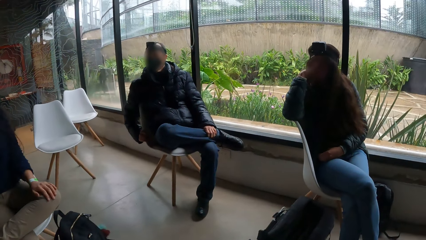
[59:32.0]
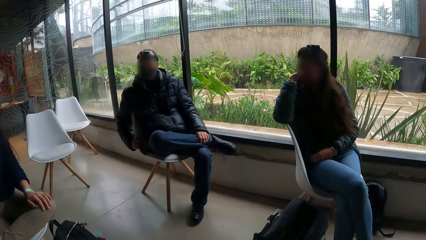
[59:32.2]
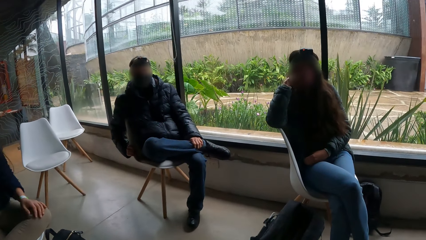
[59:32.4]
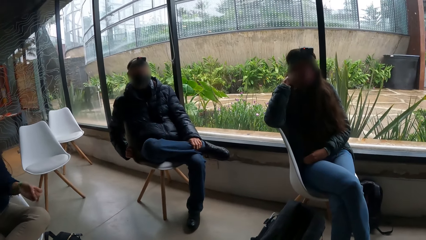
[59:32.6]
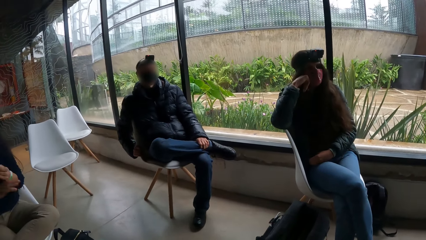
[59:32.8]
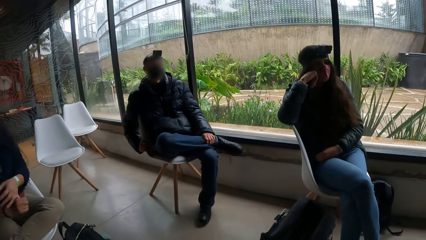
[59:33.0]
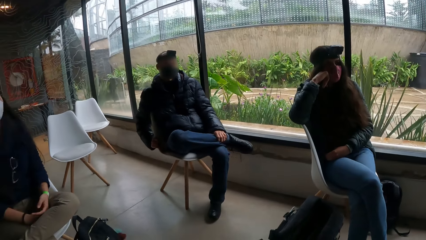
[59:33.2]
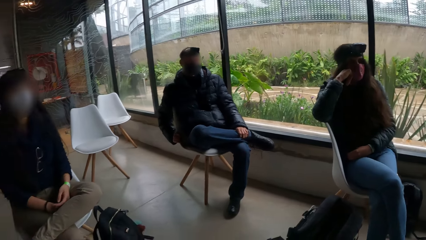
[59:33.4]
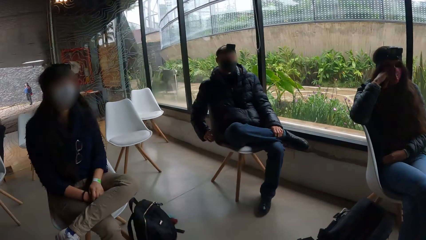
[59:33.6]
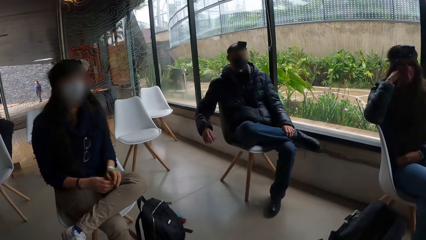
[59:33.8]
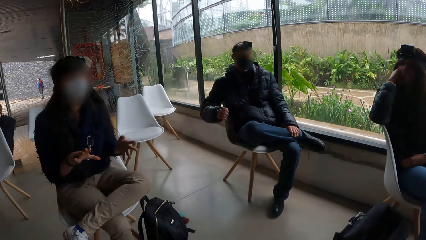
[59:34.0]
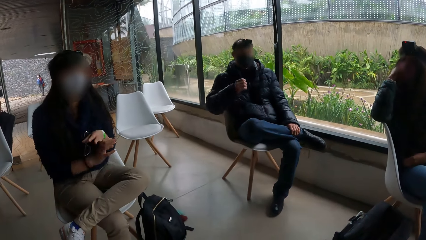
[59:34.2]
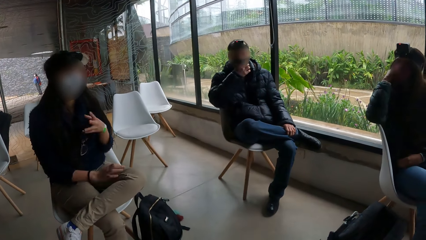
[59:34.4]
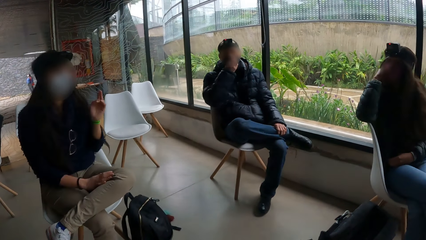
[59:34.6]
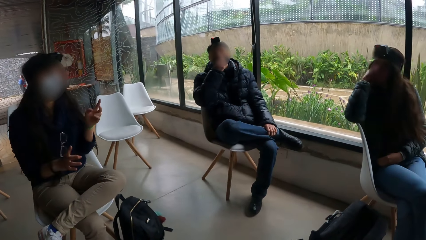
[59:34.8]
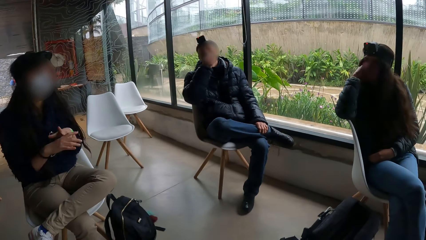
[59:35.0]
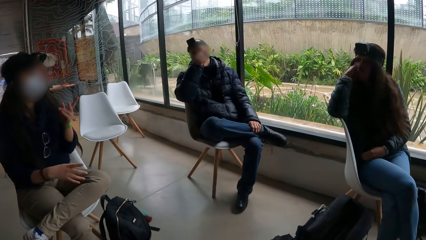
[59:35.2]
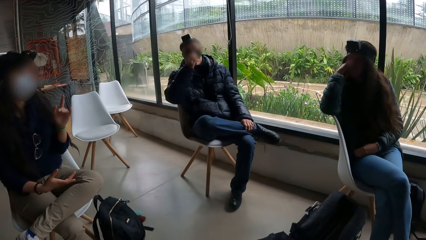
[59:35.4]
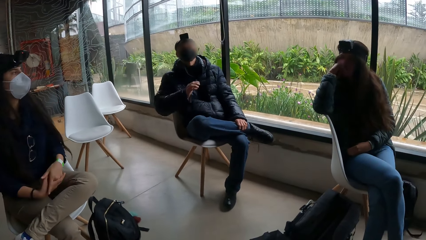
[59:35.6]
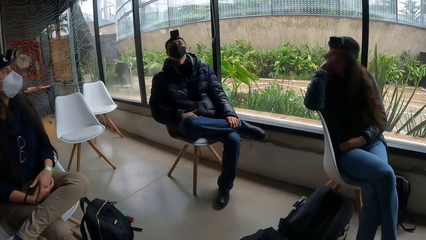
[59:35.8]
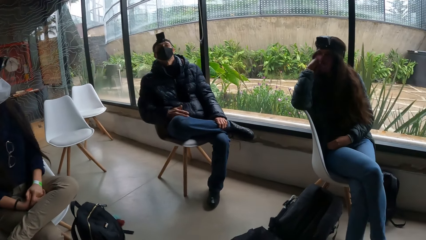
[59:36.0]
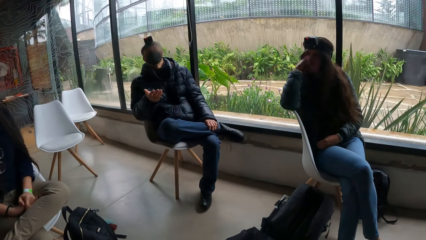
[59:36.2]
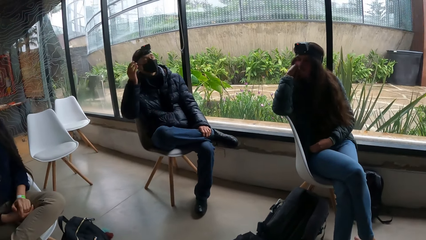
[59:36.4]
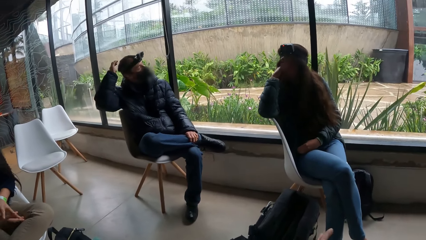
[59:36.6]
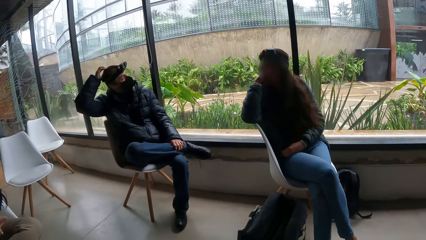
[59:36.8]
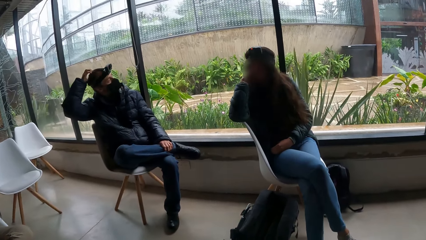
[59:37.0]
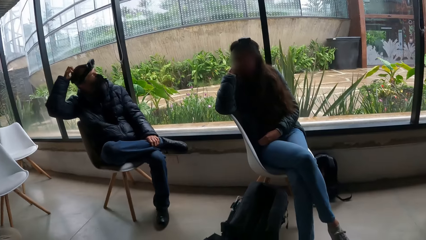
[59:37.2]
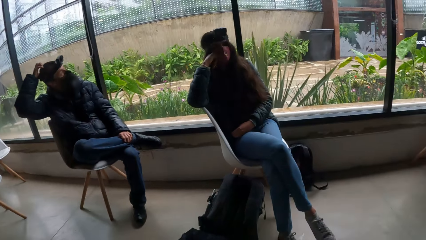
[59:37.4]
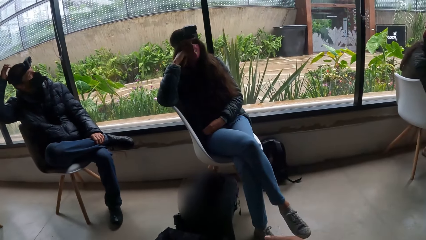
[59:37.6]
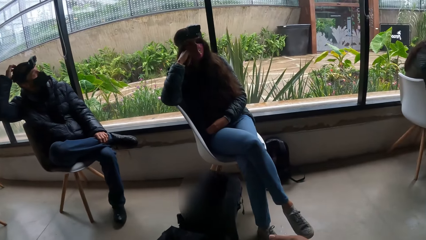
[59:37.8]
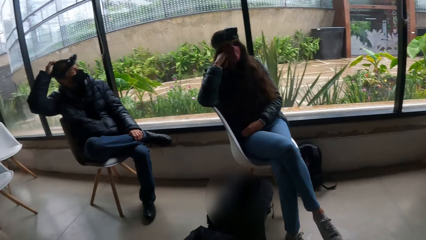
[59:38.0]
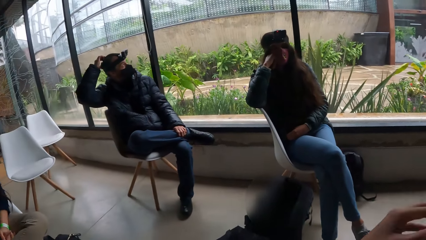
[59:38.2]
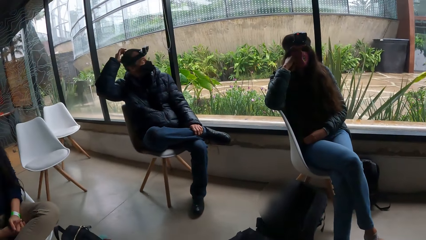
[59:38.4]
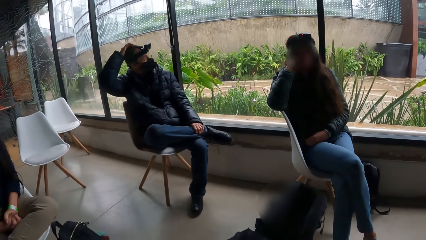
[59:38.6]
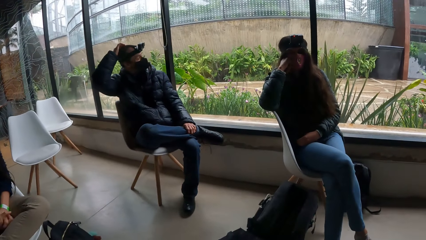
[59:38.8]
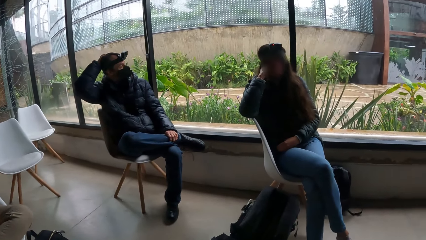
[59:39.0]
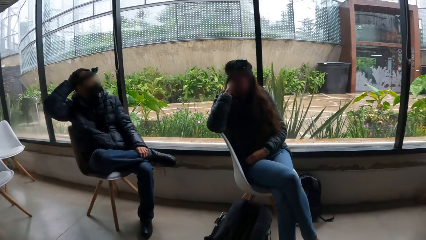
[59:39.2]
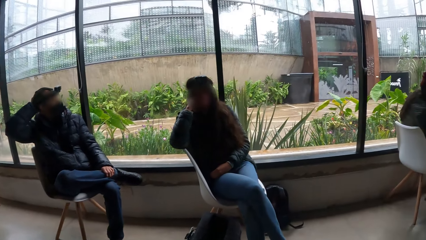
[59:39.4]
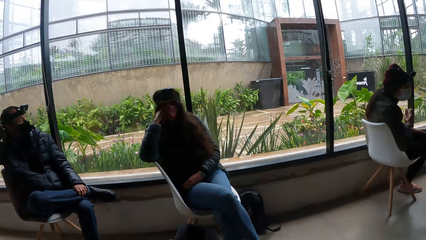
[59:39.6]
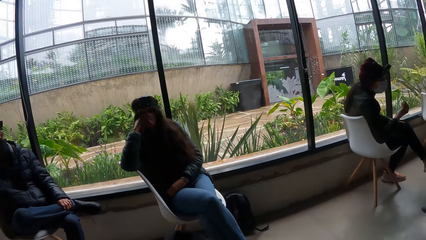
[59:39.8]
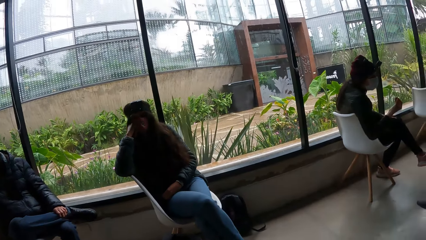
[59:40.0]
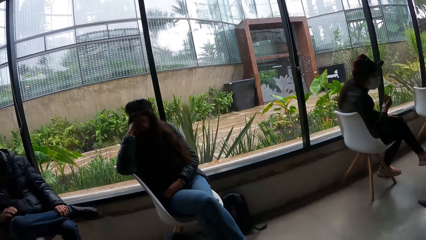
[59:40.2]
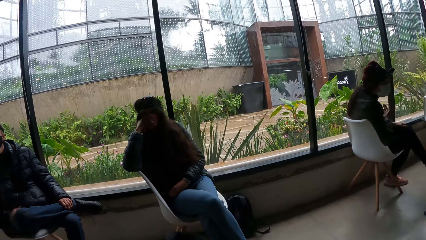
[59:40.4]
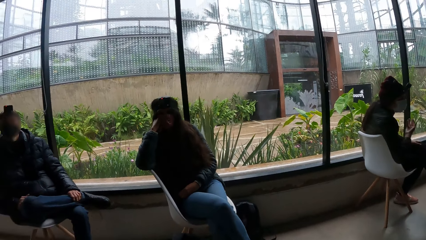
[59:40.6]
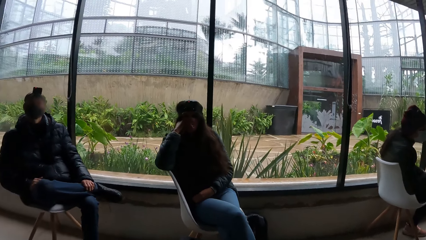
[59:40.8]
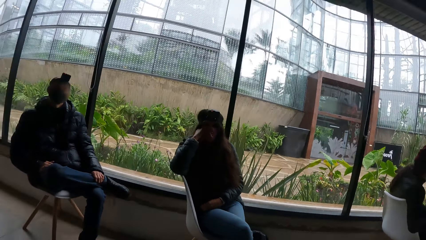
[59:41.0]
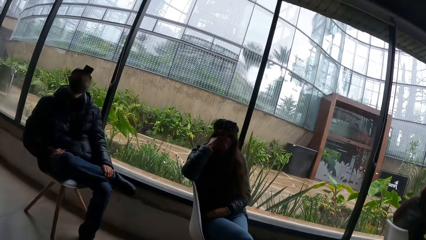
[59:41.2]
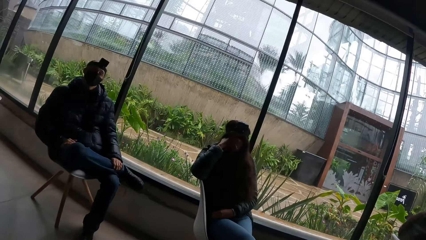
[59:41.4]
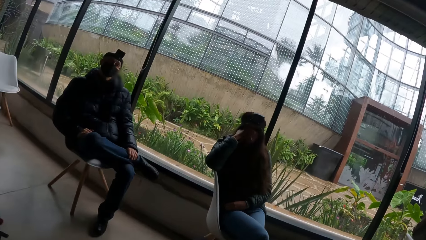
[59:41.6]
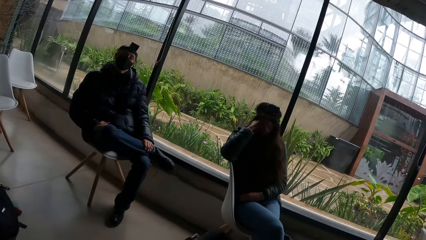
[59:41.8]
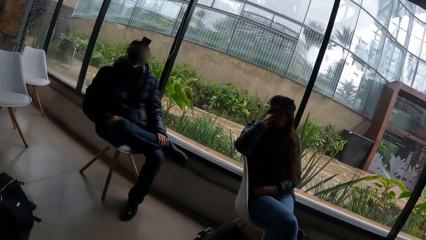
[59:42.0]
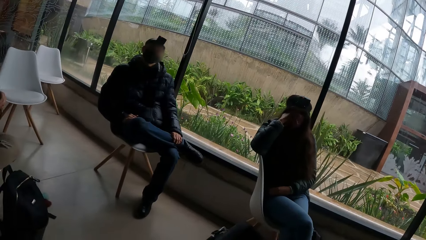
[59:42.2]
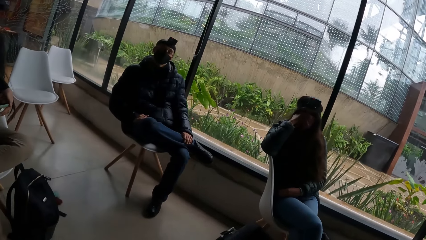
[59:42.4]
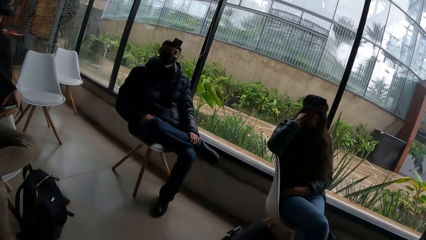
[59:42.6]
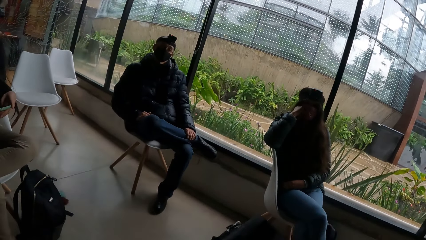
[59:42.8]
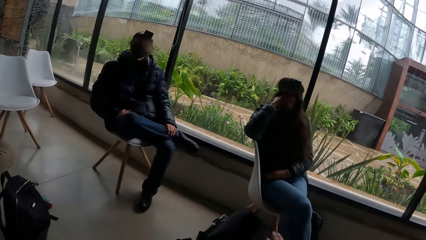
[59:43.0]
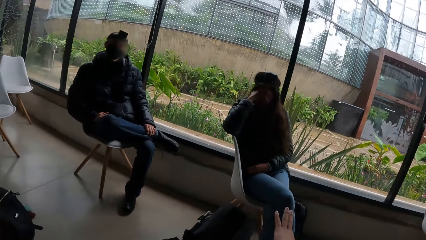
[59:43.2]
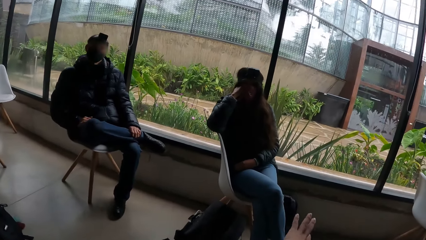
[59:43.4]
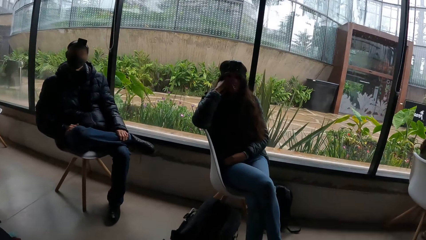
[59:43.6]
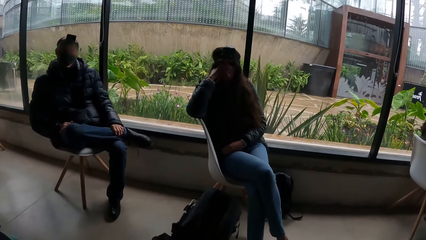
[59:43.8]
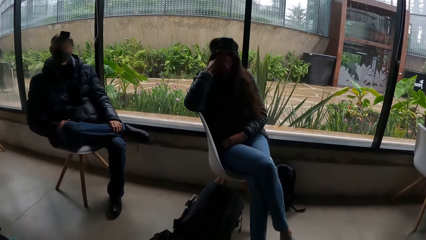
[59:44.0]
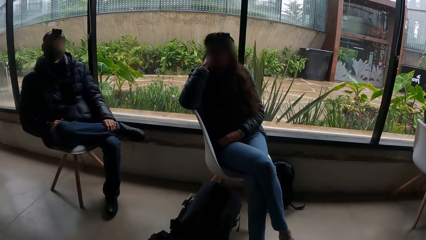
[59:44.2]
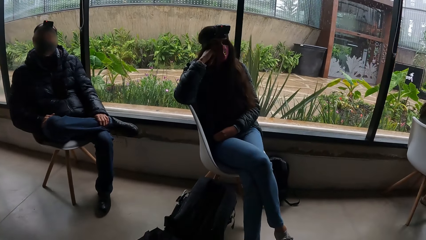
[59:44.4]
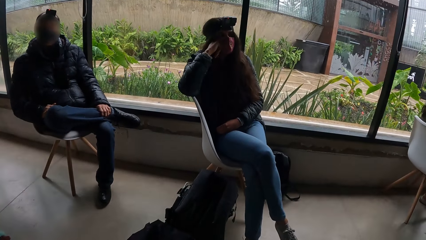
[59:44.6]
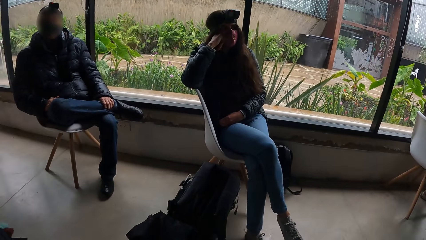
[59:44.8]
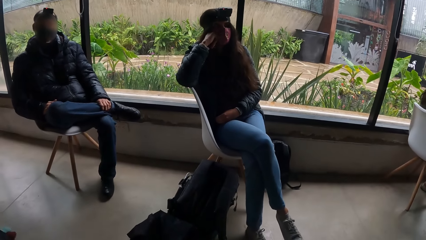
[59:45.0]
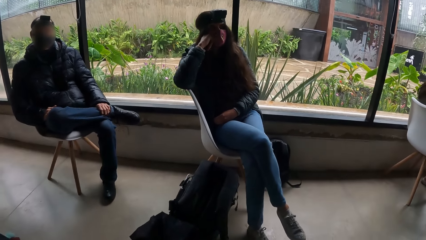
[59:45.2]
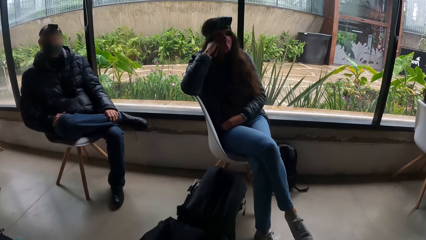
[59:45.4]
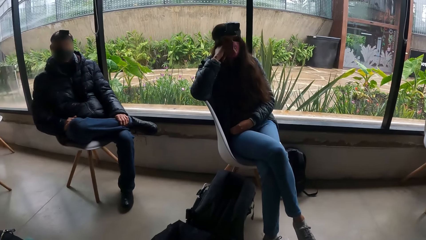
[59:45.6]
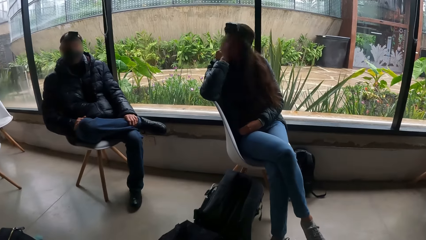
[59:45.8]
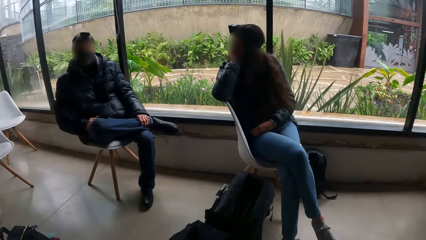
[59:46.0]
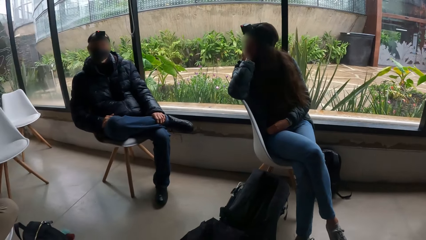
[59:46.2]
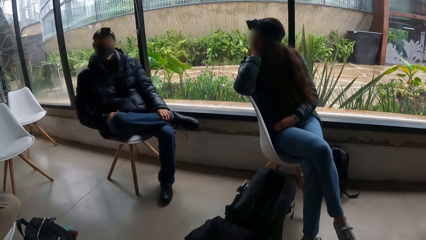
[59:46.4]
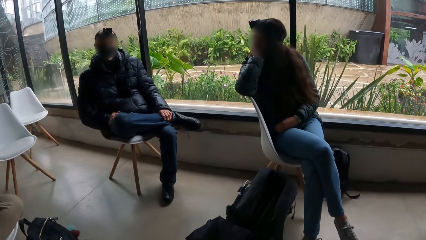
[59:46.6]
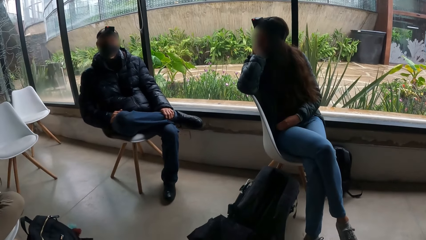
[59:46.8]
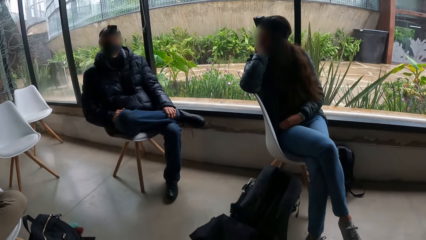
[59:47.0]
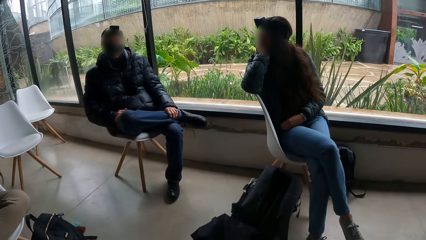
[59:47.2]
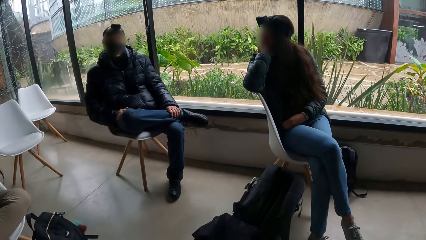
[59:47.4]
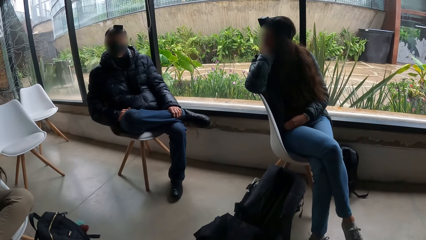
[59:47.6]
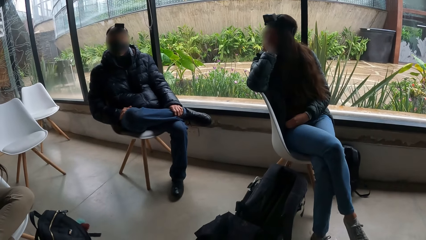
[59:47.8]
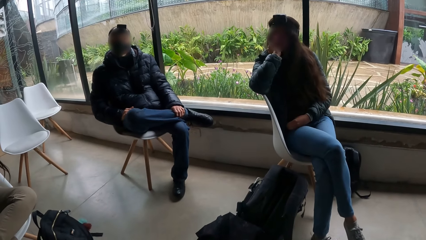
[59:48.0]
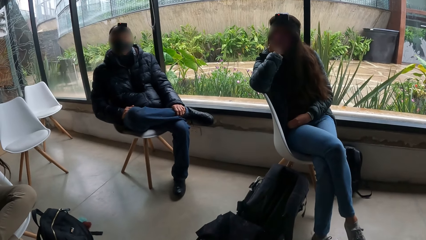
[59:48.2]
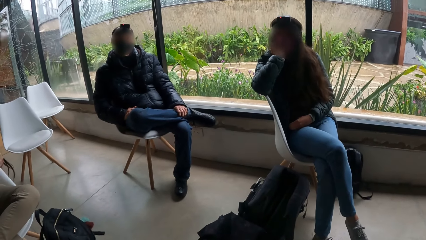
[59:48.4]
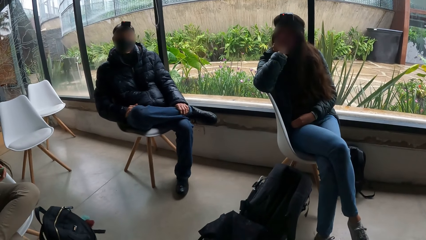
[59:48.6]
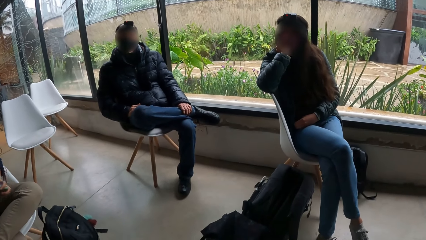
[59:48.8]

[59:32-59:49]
A man touches a facemask on his face with his right hand. The man gestures out. The man scratches his head with his right hand.
